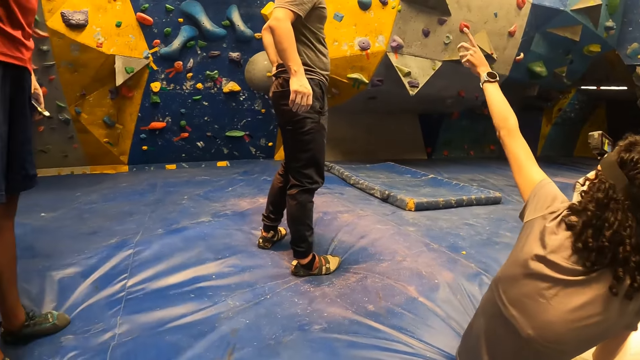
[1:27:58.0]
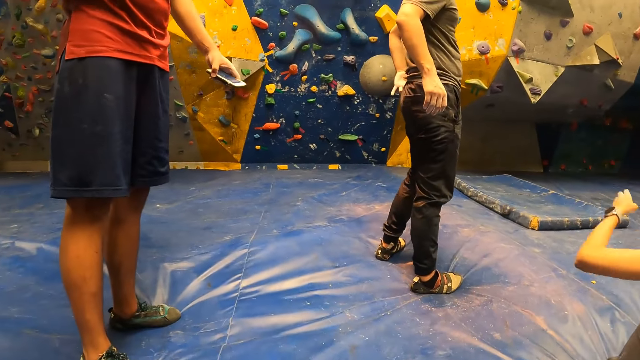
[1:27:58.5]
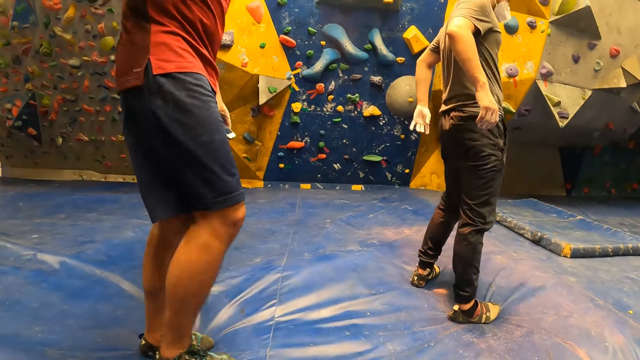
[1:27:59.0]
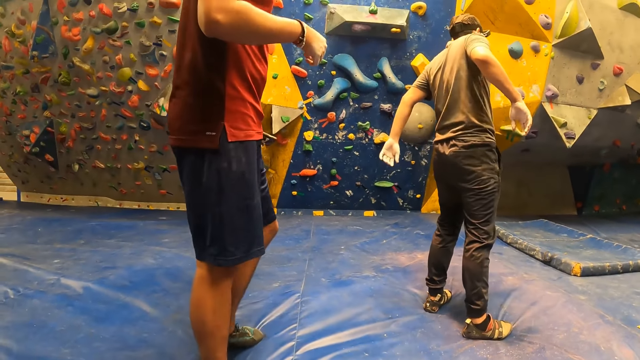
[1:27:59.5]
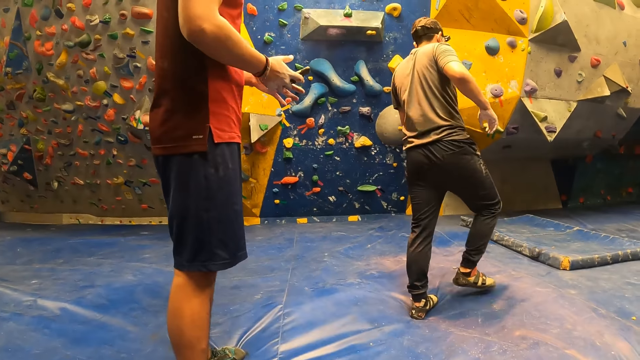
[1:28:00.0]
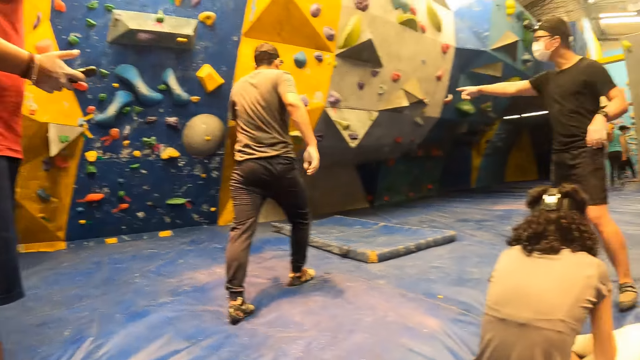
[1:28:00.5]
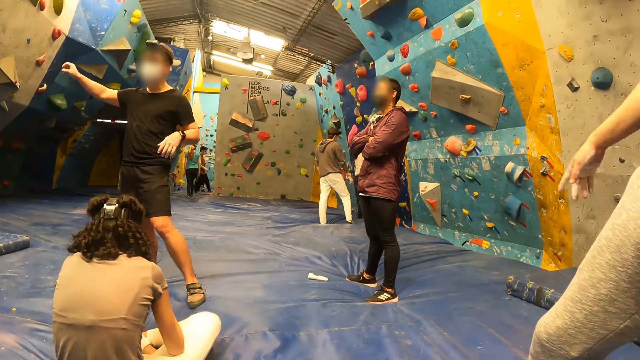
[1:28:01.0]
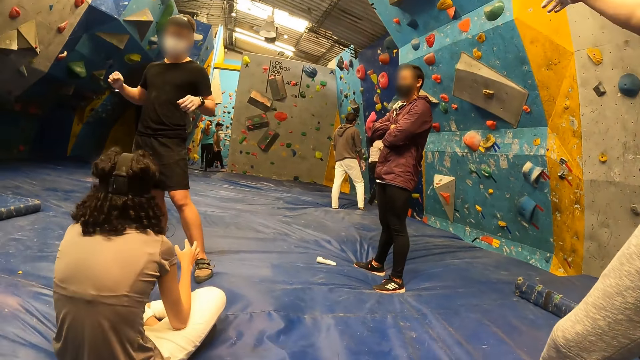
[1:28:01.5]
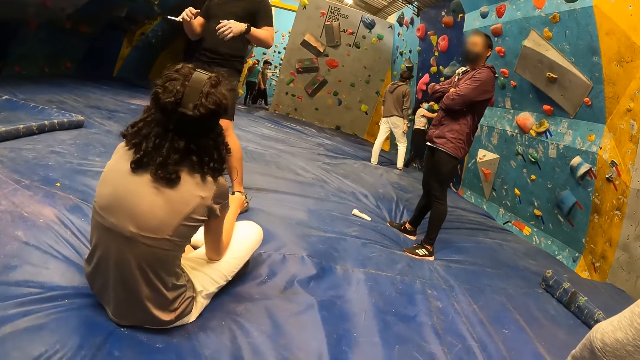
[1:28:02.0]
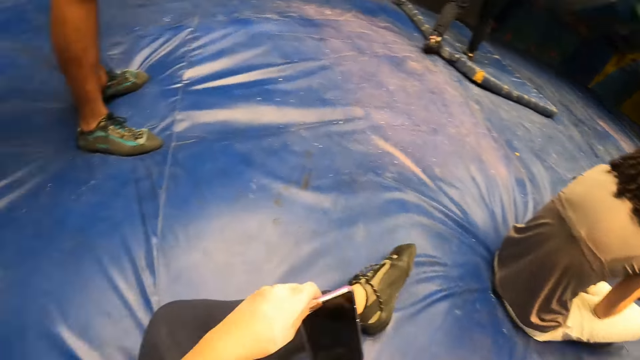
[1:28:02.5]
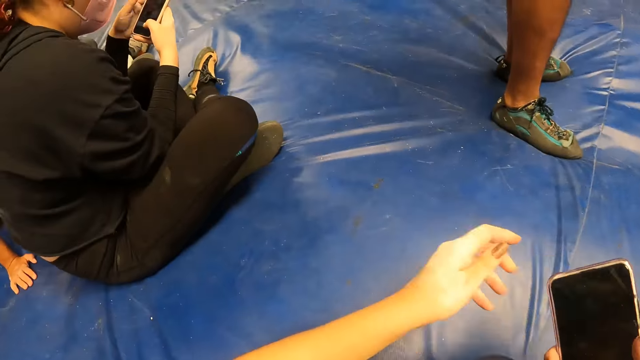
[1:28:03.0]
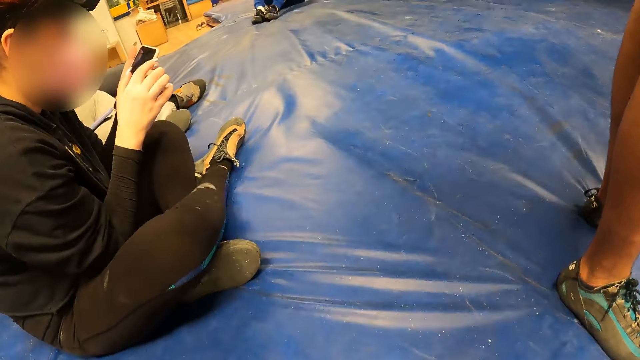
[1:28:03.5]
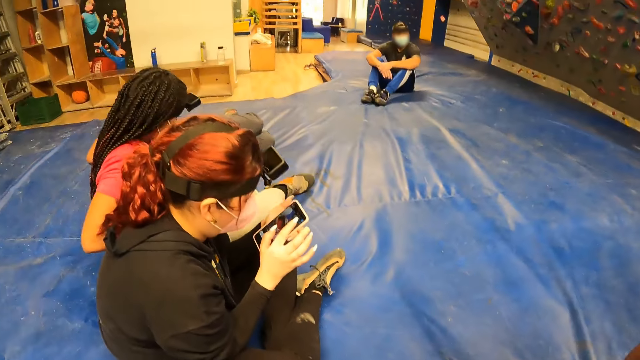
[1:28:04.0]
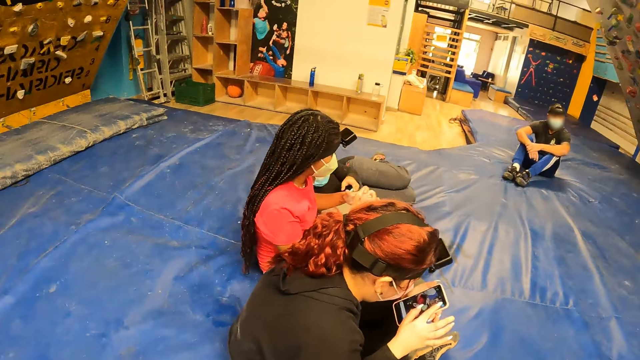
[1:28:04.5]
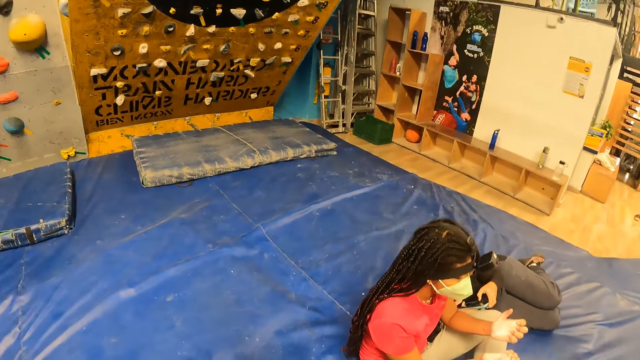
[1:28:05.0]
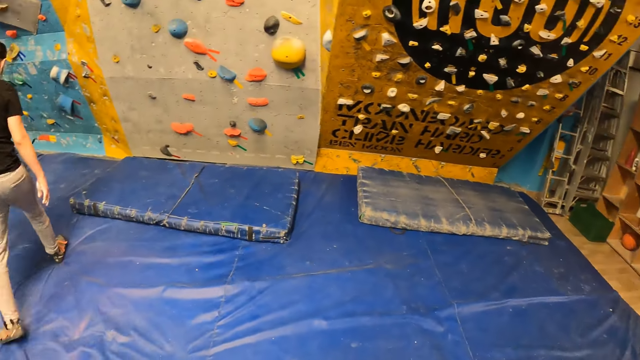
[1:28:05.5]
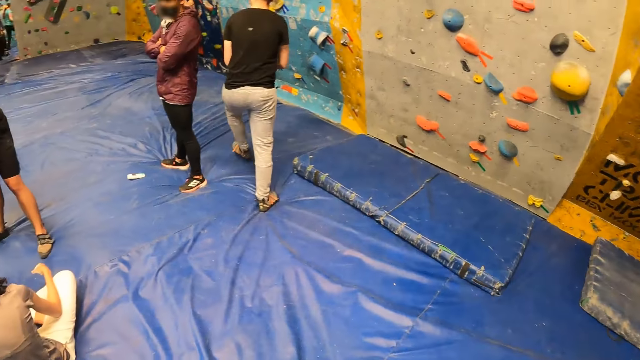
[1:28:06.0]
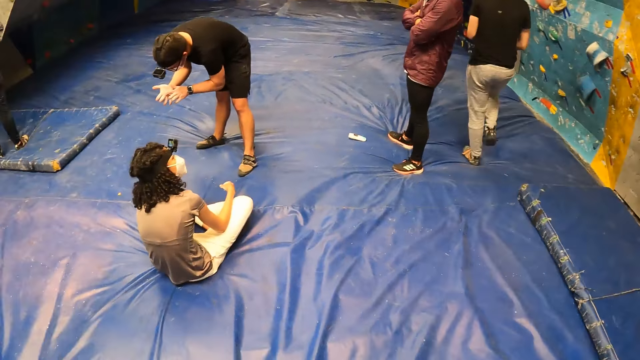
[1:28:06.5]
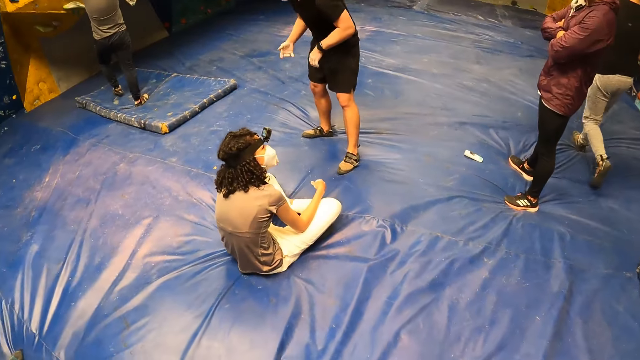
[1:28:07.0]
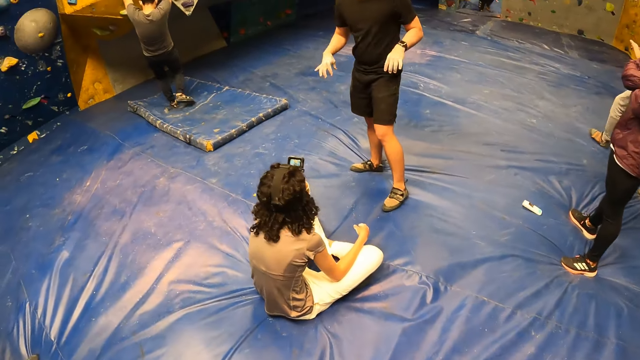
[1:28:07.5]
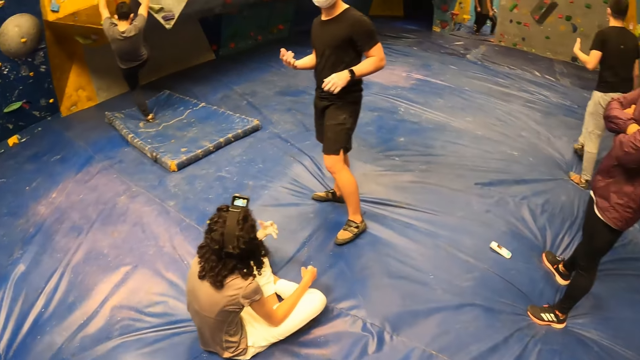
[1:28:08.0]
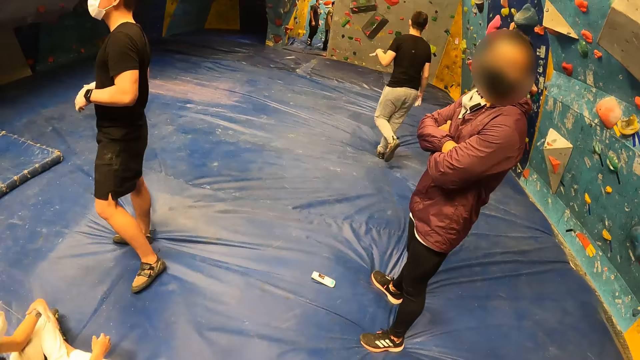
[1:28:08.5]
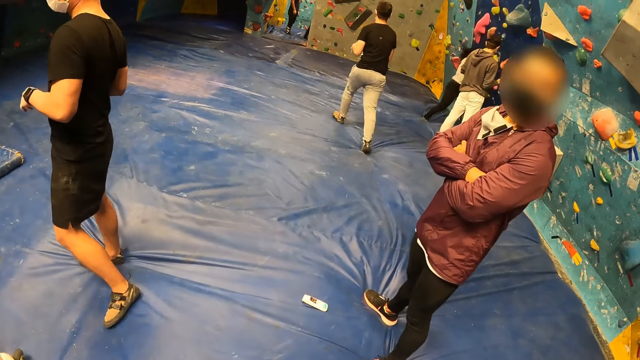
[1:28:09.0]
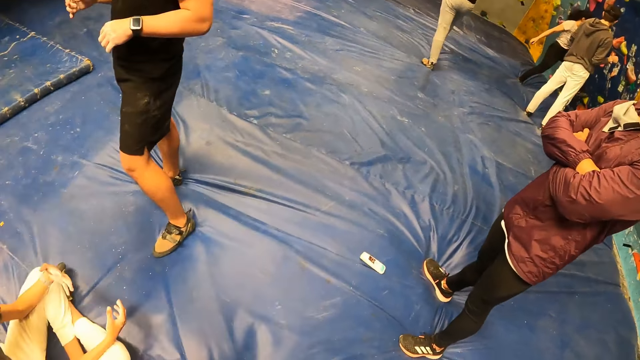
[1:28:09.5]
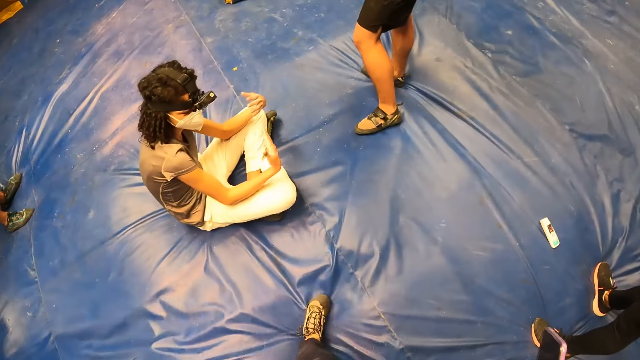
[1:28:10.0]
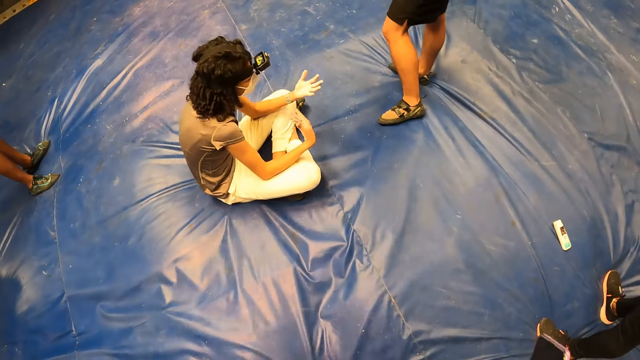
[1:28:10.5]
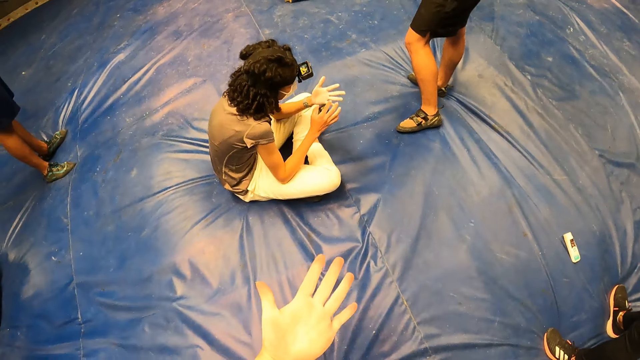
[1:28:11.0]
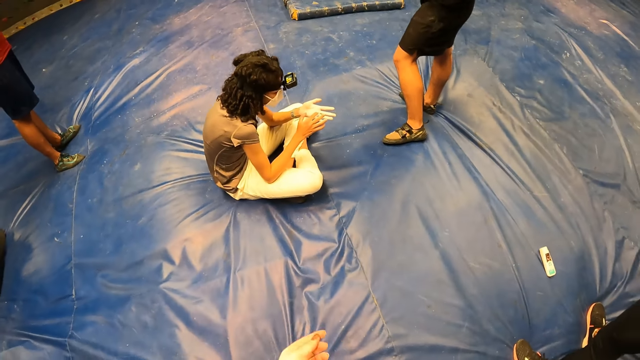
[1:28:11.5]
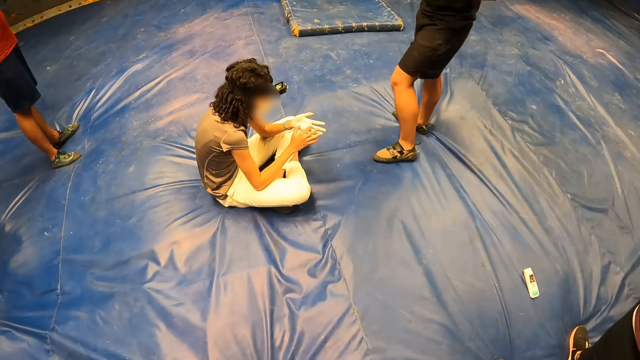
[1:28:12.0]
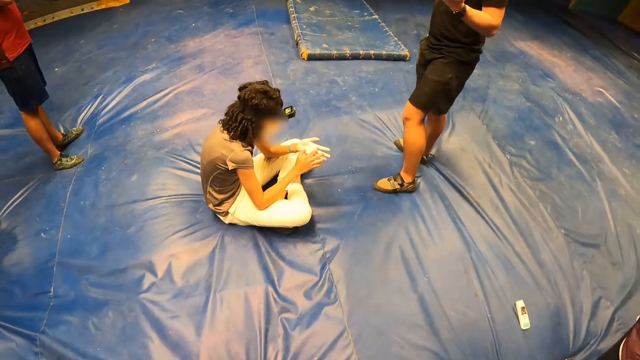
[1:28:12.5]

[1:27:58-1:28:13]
The man passes the phone from his left hand to his right hand. Another man points his right hand to the wall. The camera wearer gets up. They turn around. The second man dangles both hands. A third man climbs the wall with both hands. The camera wearer moves around the room.

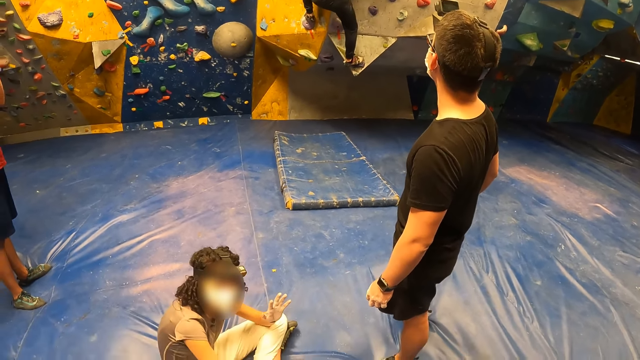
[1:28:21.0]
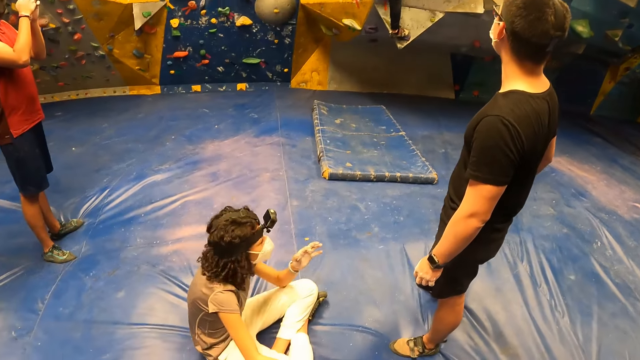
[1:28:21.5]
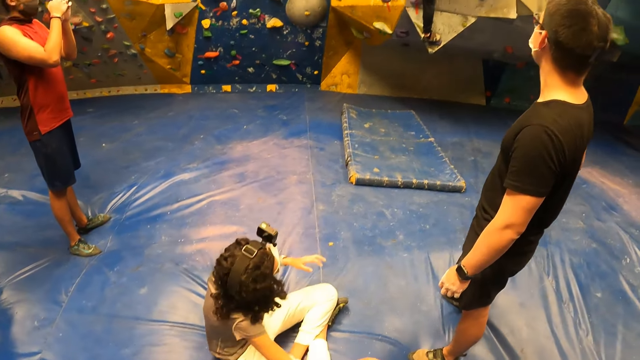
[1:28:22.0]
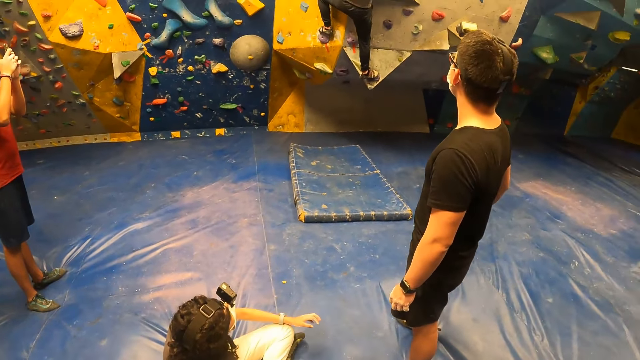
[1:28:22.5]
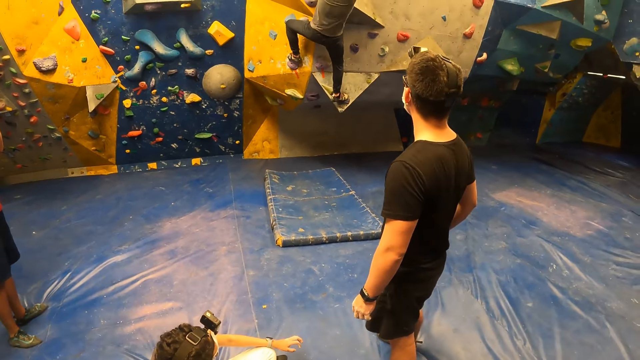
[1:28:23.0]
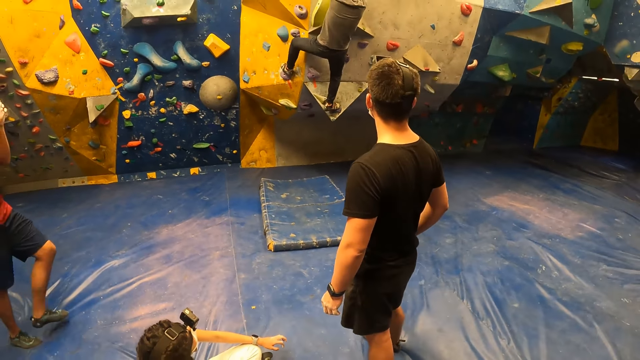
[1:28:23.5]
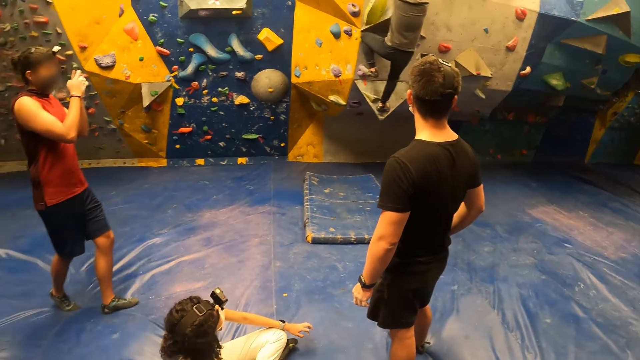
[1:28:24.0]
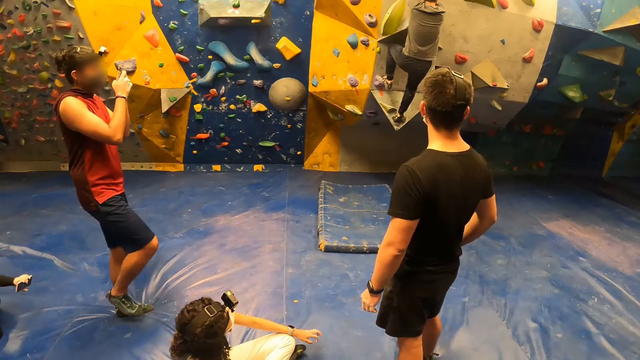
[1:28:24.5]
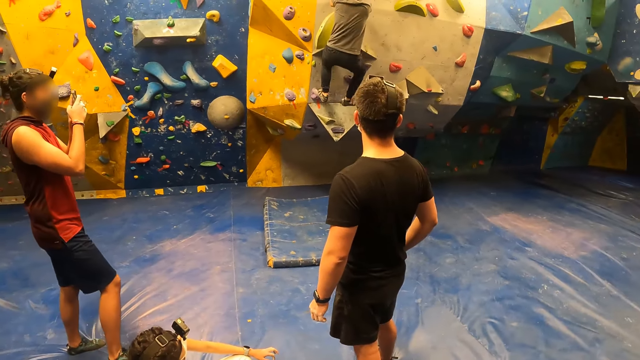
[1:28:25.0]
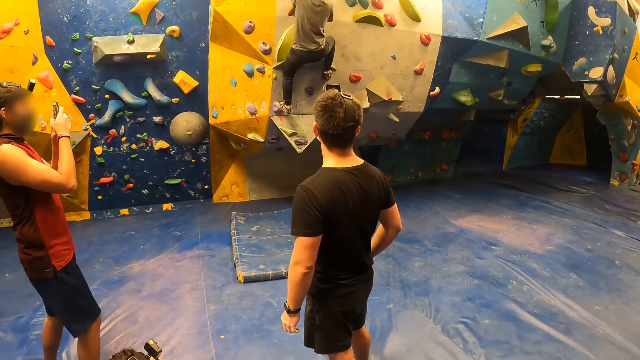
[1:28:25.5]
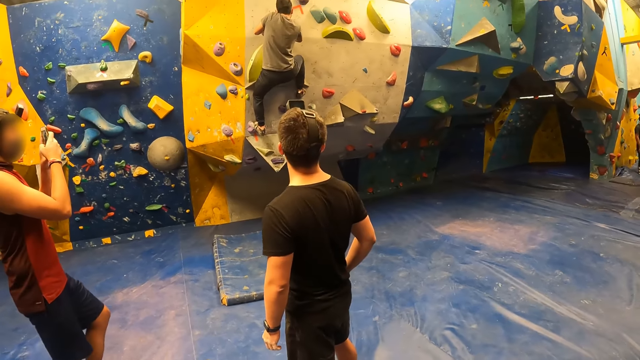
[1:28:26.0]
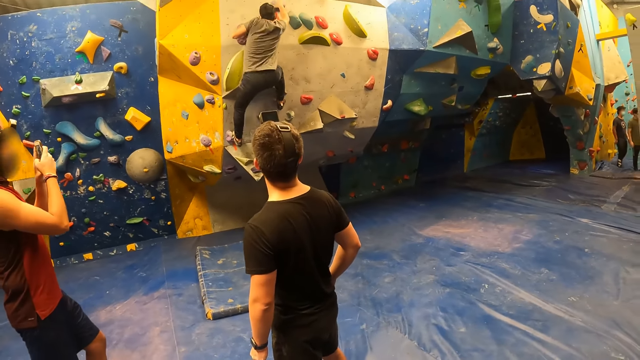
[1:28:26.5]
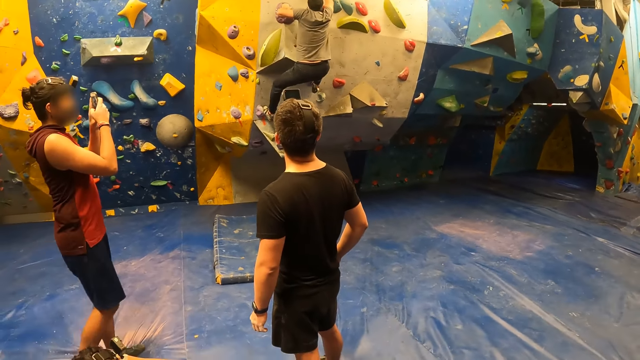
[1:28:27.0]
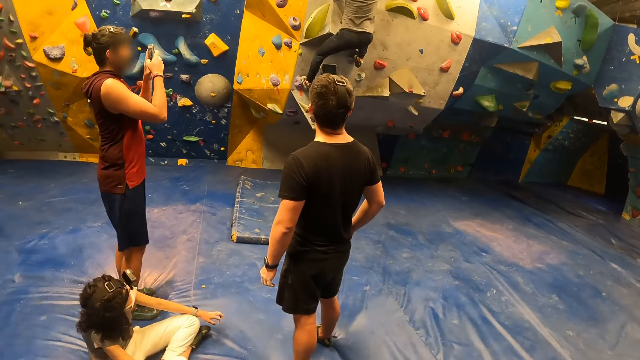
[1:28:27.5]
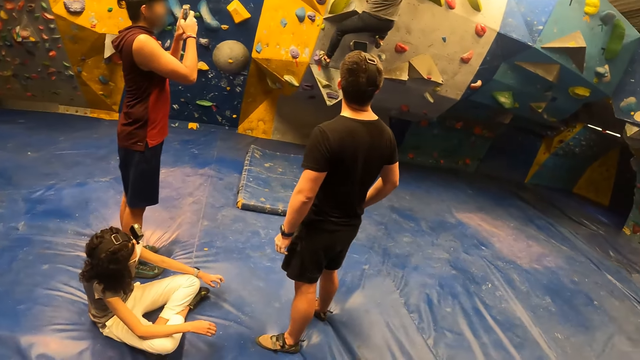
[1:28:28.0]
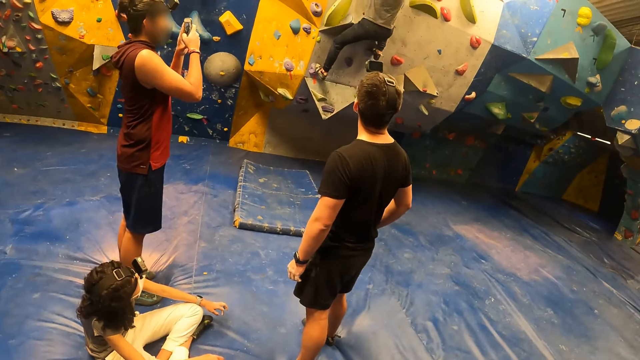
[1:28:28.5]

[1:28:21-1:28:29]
The man records another man with the phone in both hands.
